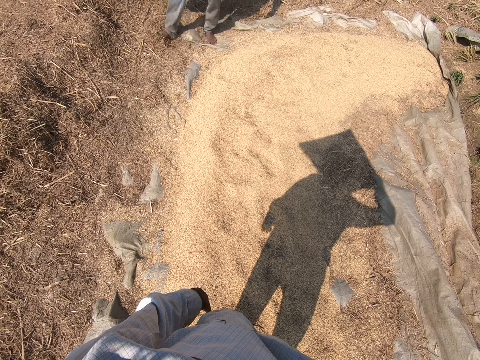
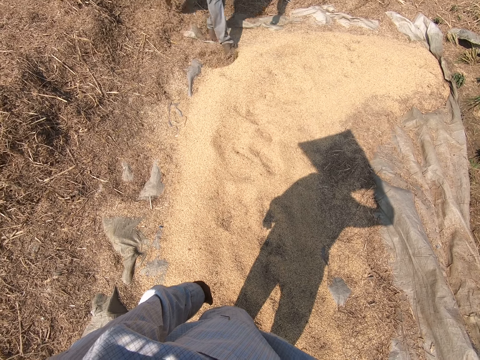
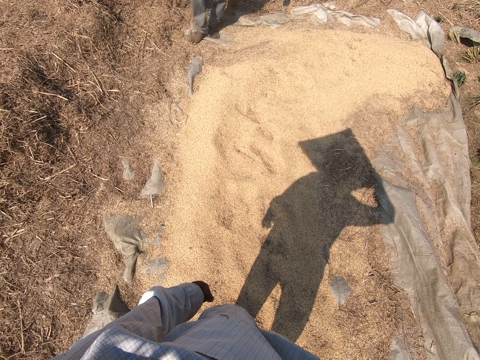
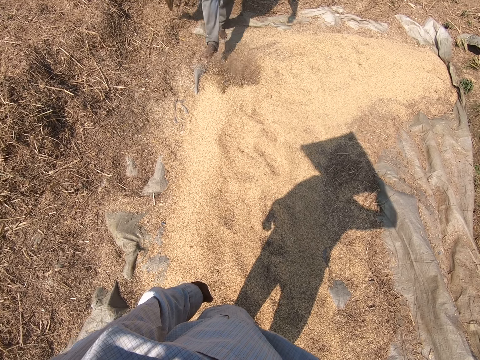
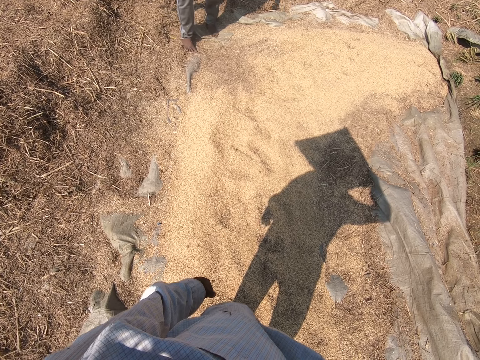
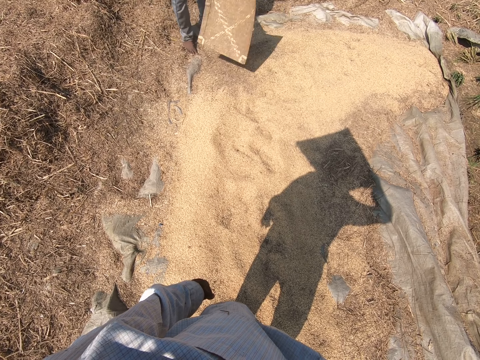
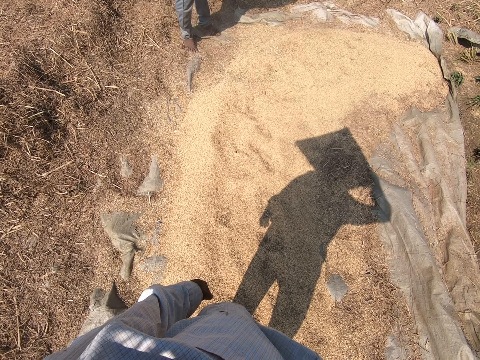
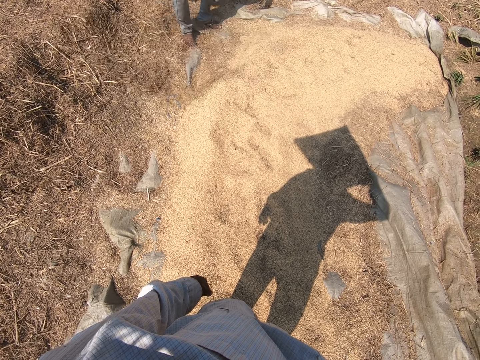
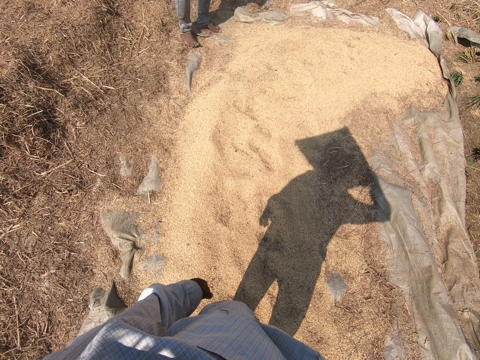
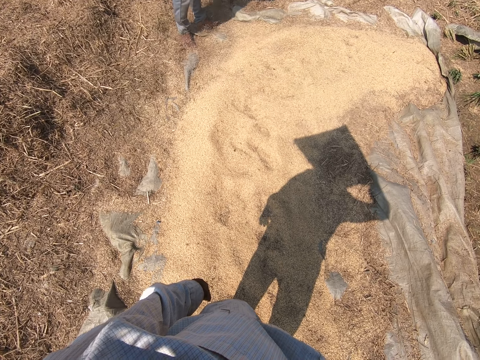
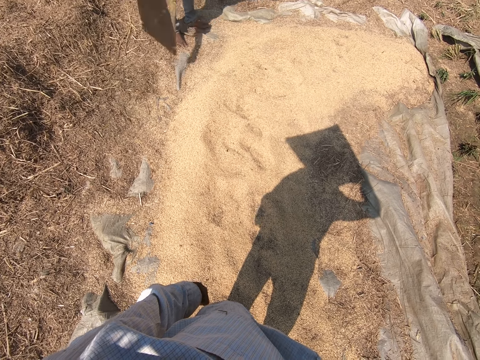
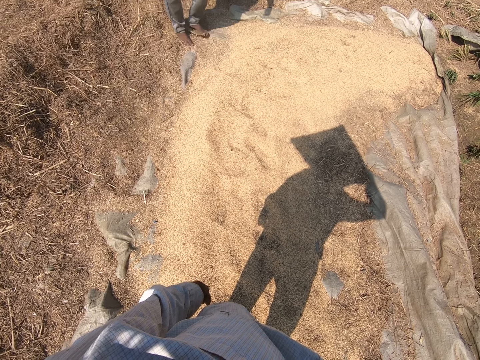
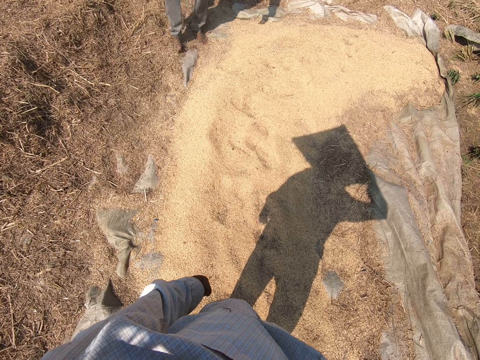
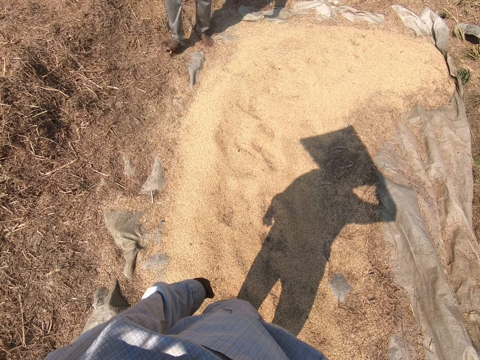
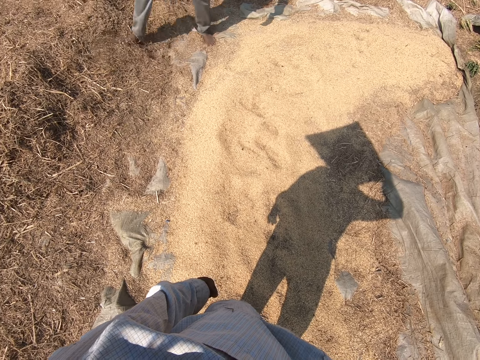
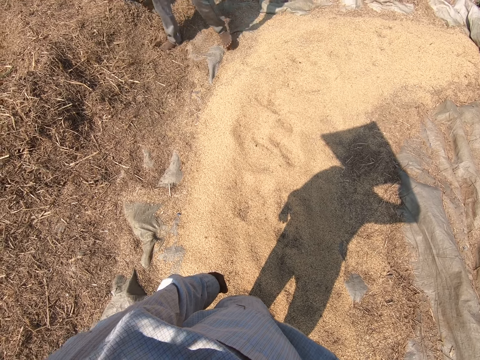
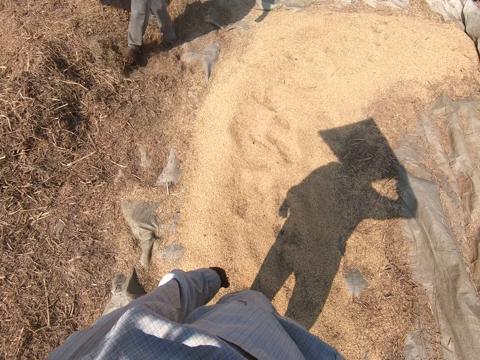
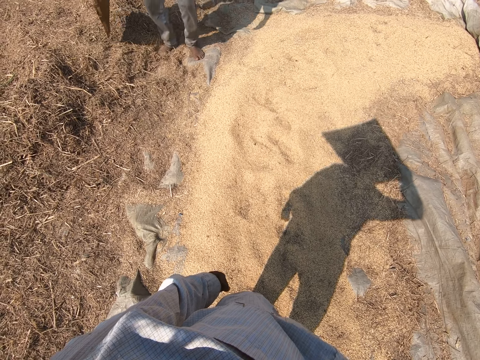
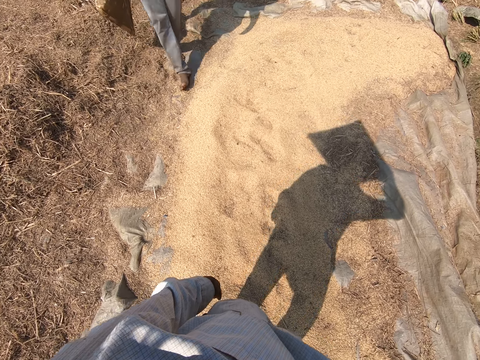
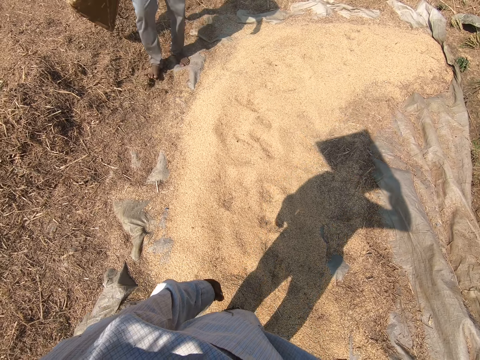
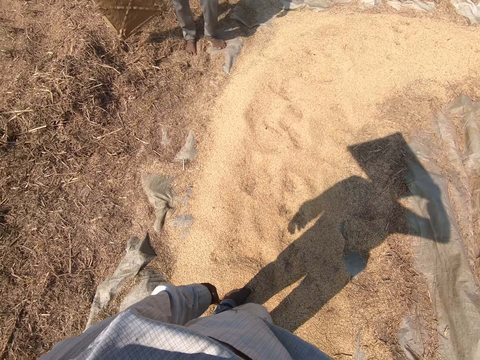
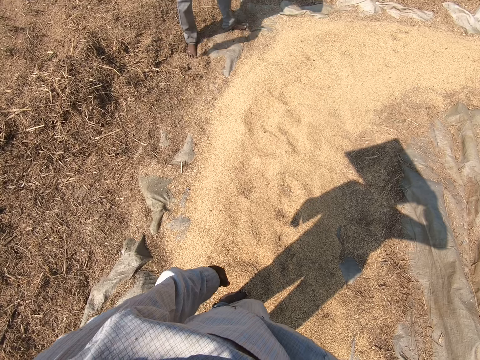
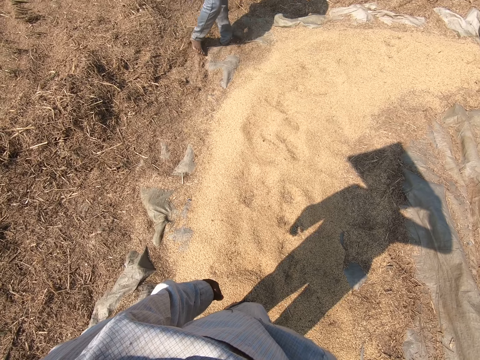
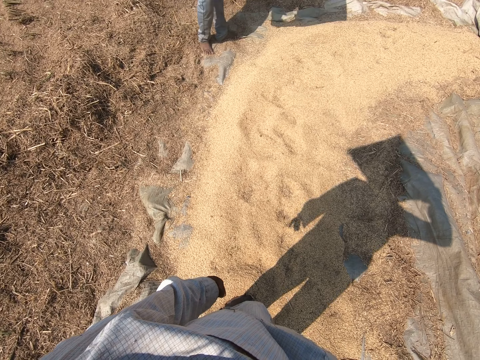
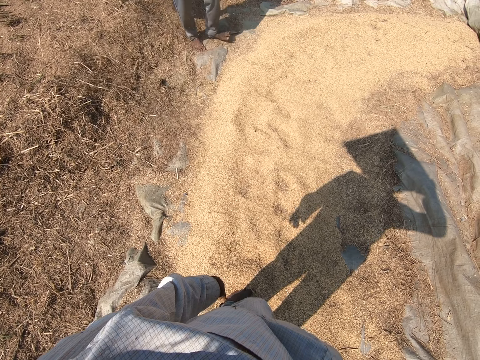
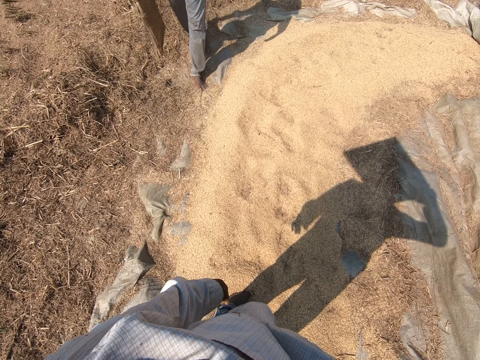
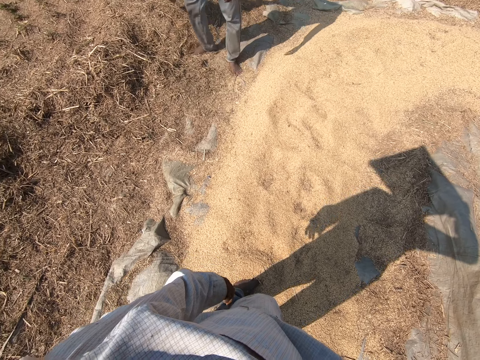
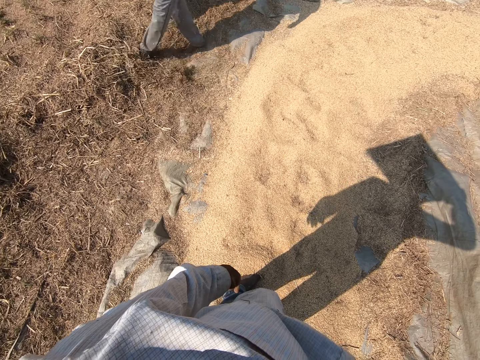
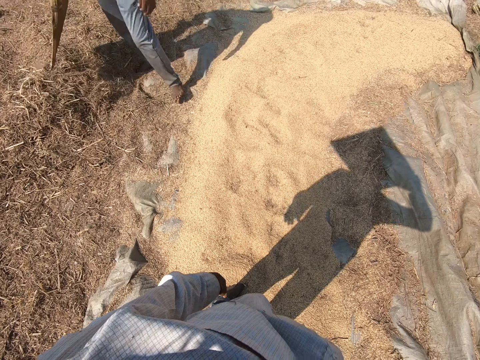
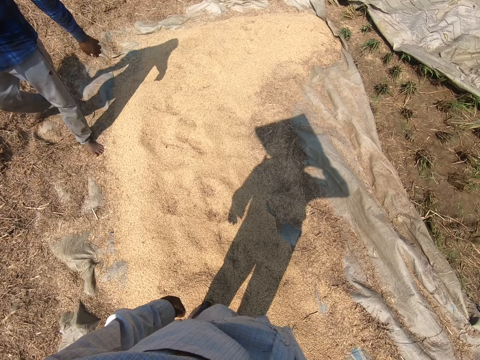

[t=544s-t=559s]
A man blows something with an object. The man pushes something with the leg. The man blows something with an object. The man moves the dirt on the ground with his leg.

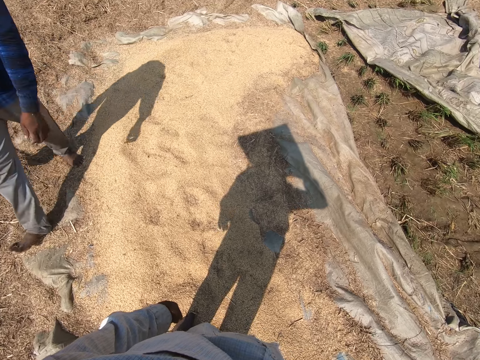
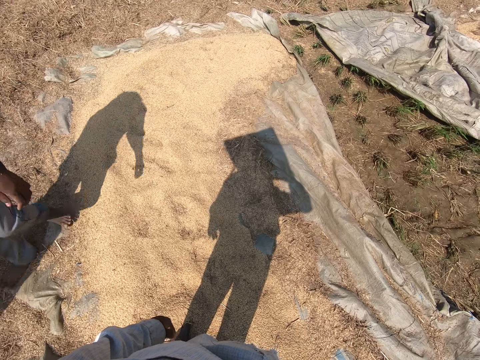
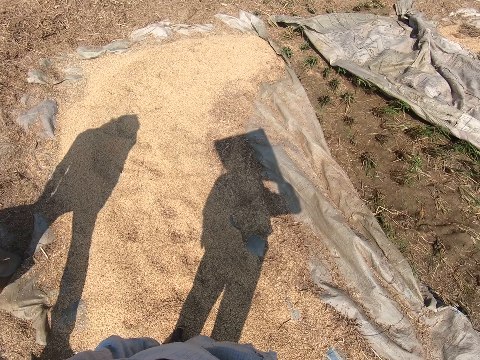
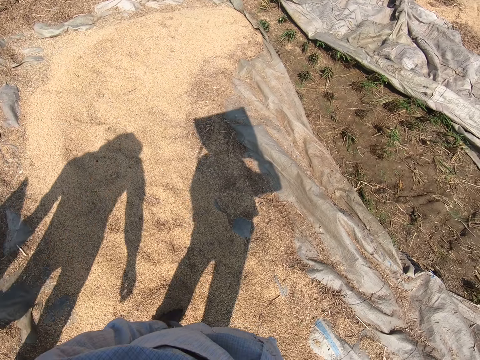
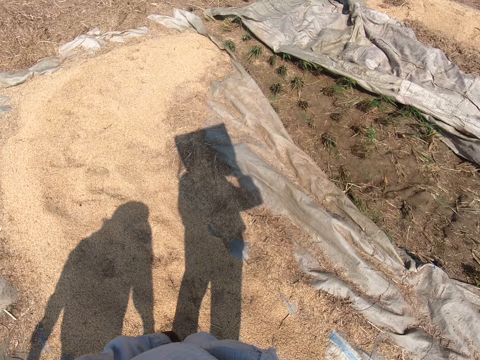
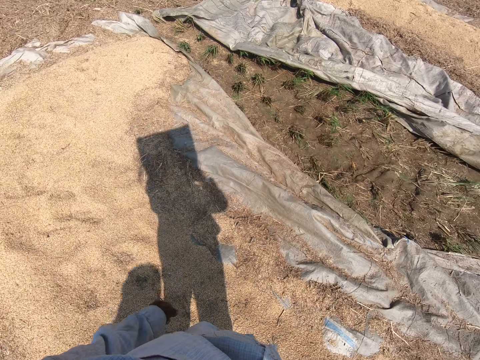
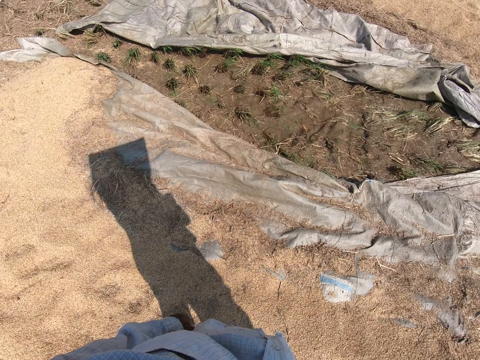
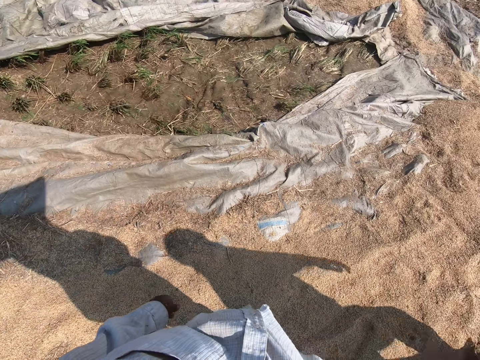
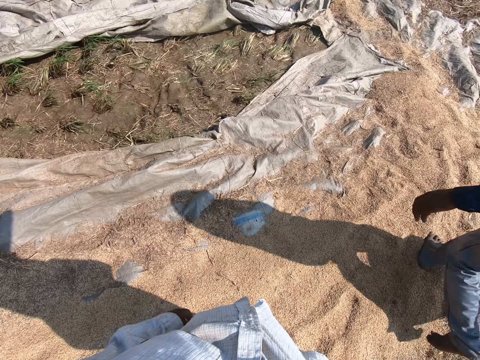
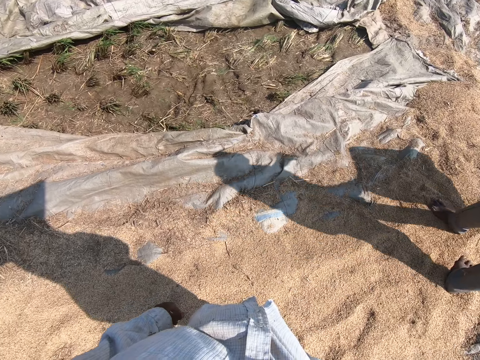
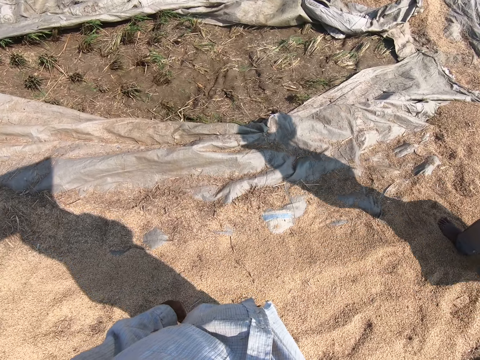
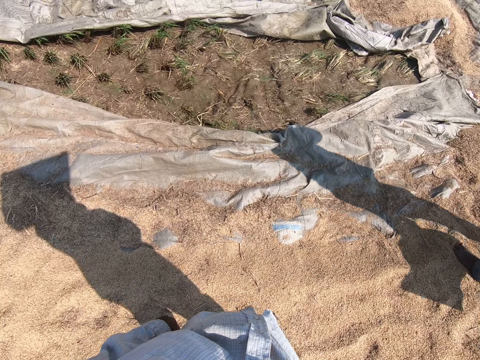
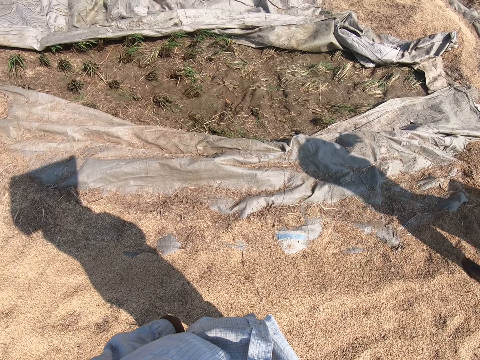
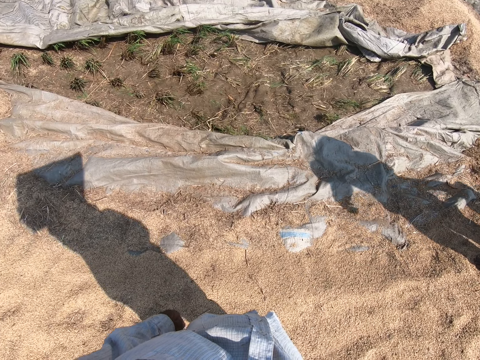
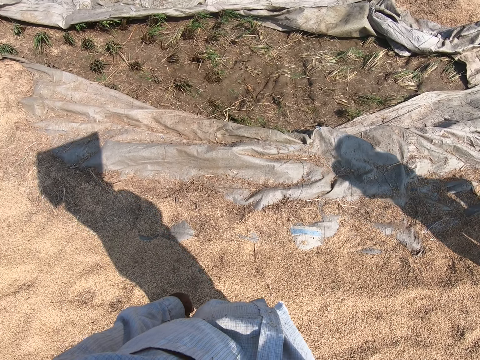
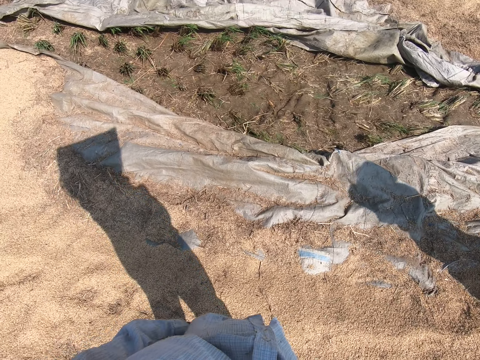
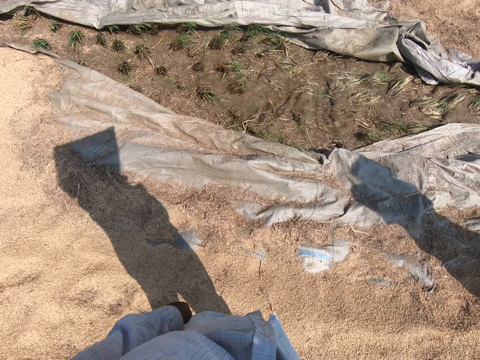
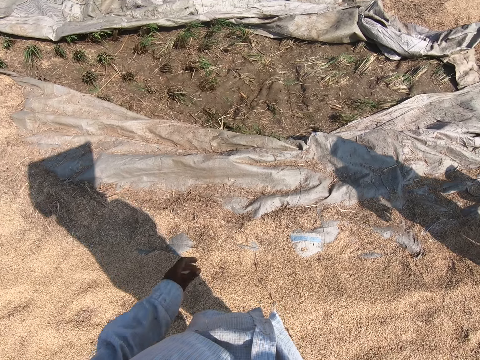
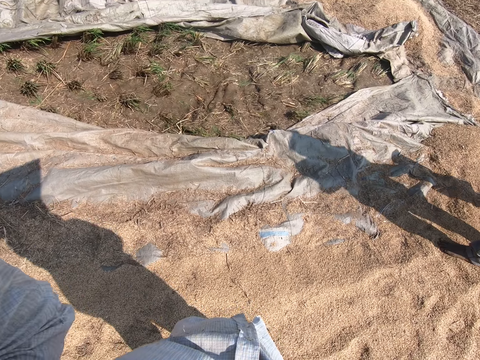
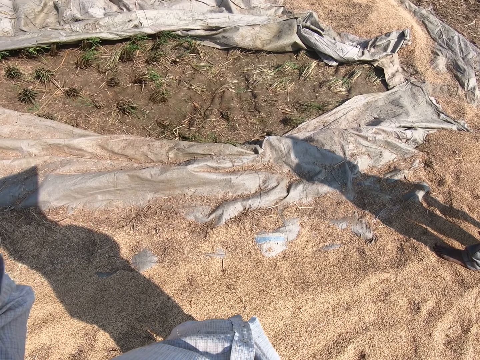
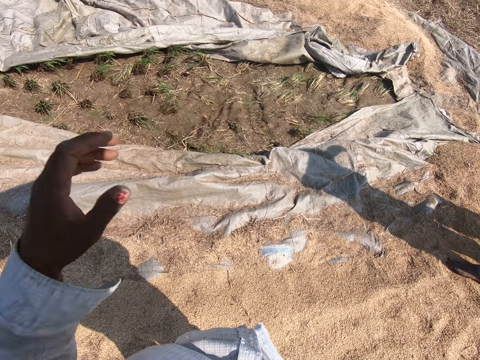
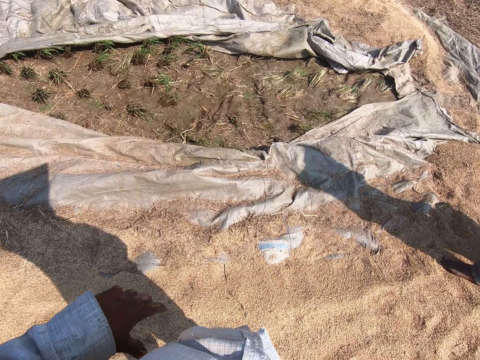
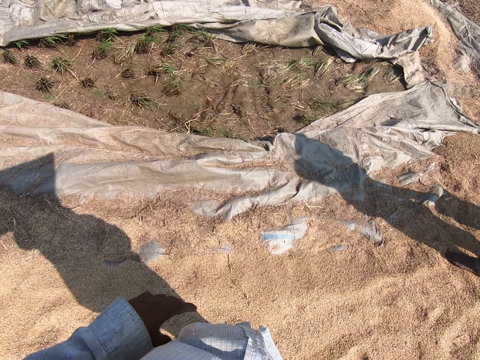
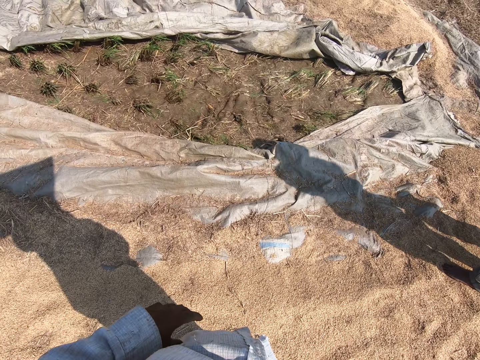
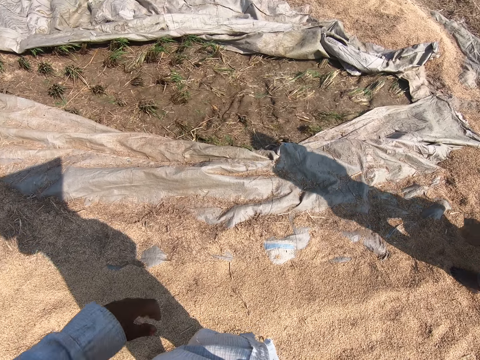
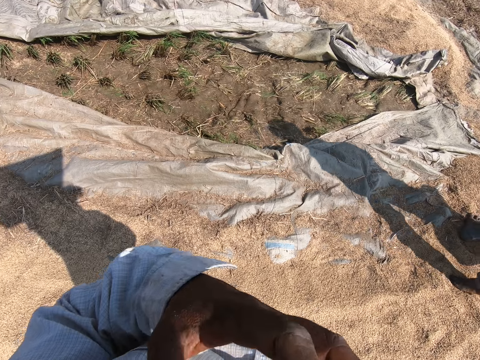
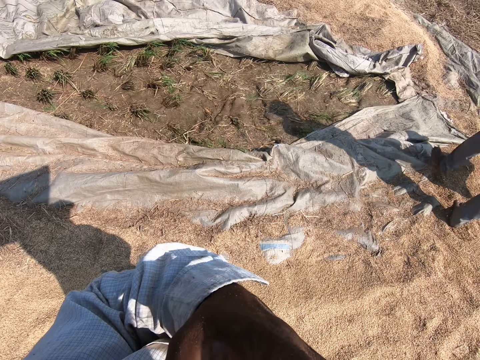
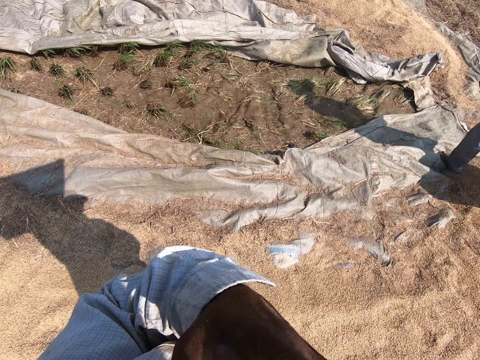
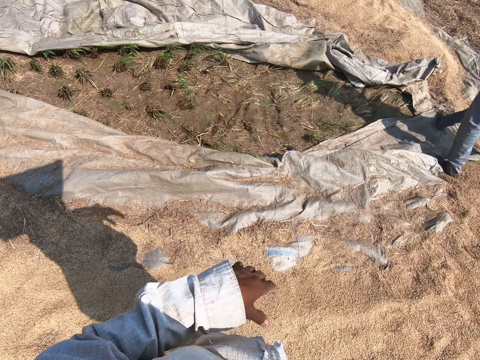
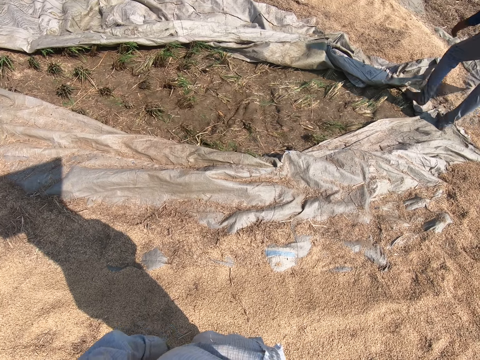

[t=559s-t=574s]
A man walks on the ground. The camera wearer stands on the ground. The man walks on the ground. The man stands on the ground. The camera wearer stands on the ground. He raises his hand. He drops his hand. The man walks on the ground. The camera wearer touches his face.
